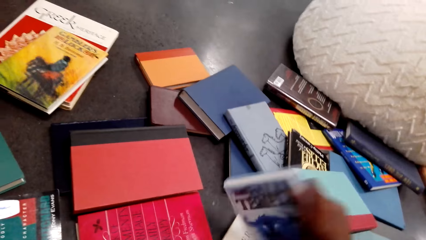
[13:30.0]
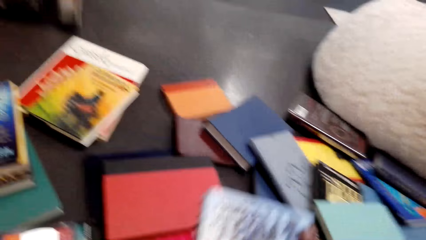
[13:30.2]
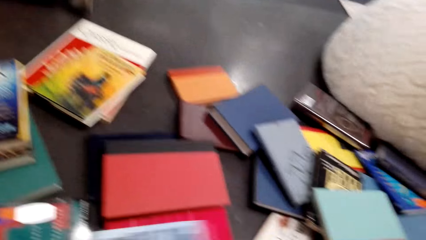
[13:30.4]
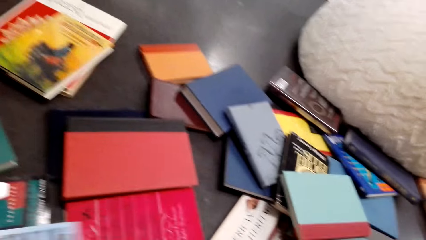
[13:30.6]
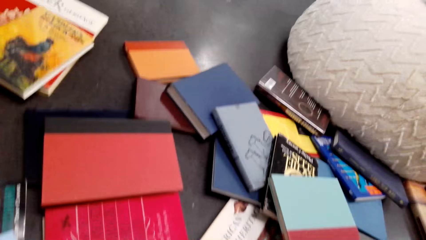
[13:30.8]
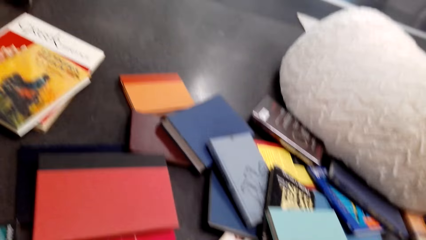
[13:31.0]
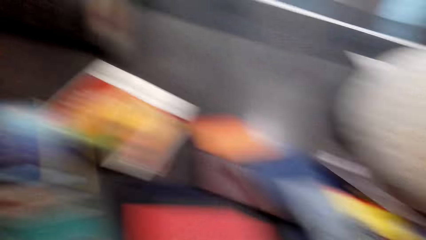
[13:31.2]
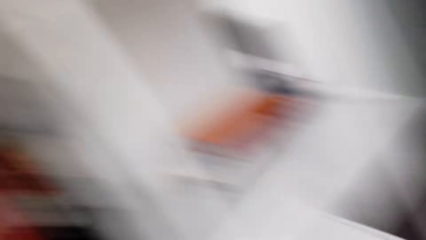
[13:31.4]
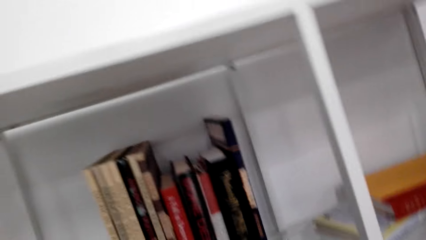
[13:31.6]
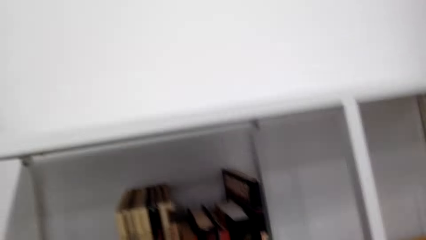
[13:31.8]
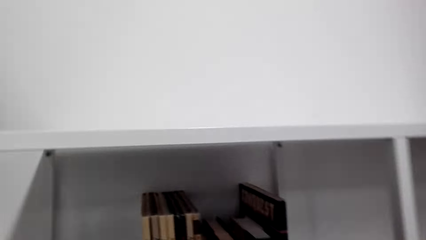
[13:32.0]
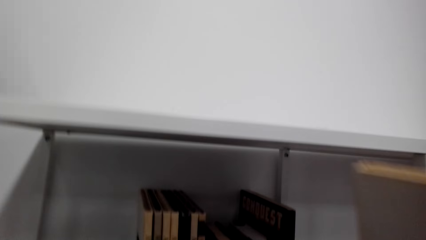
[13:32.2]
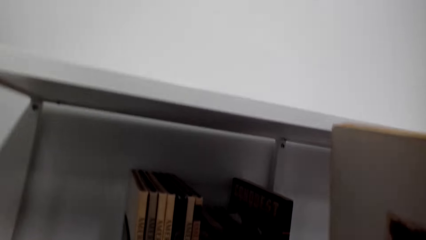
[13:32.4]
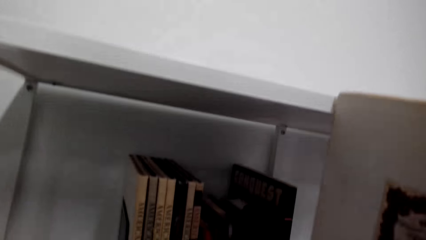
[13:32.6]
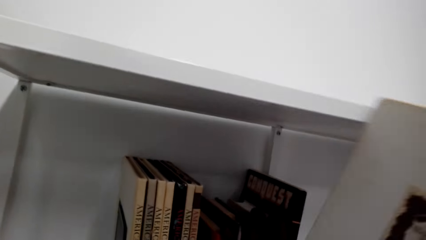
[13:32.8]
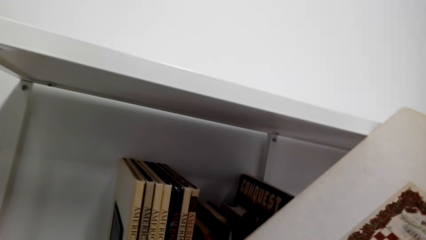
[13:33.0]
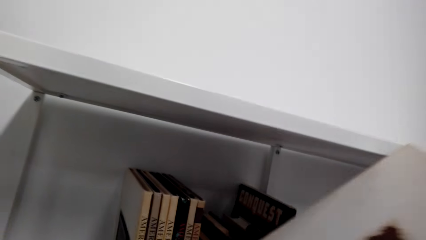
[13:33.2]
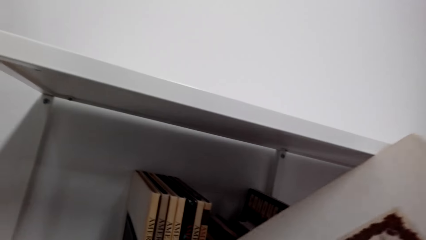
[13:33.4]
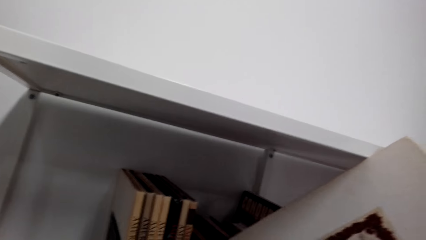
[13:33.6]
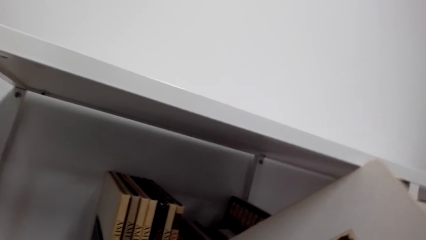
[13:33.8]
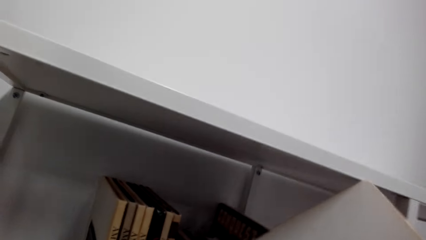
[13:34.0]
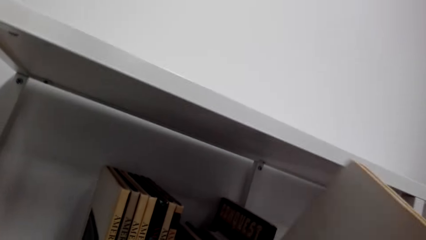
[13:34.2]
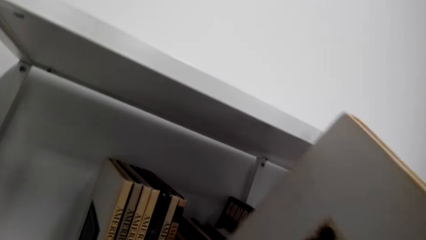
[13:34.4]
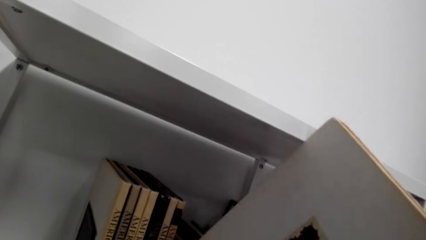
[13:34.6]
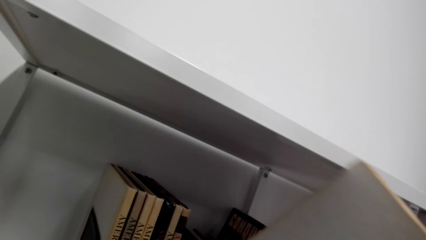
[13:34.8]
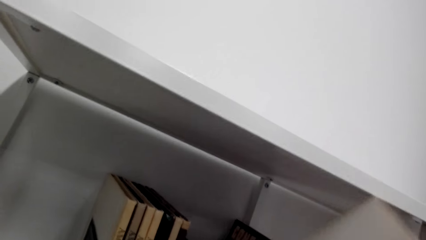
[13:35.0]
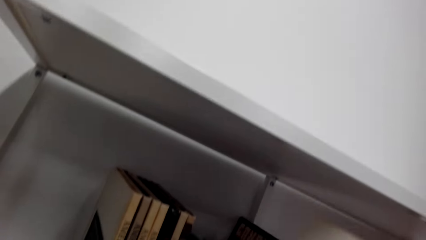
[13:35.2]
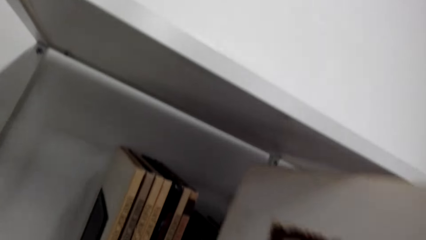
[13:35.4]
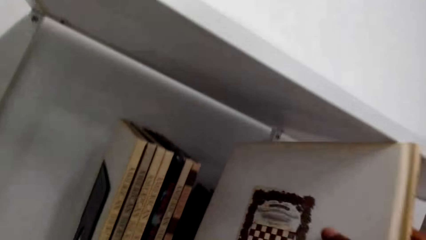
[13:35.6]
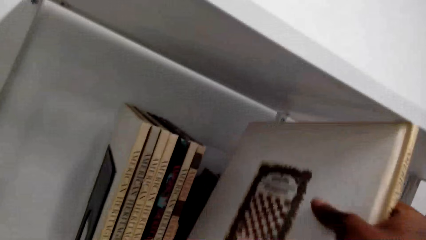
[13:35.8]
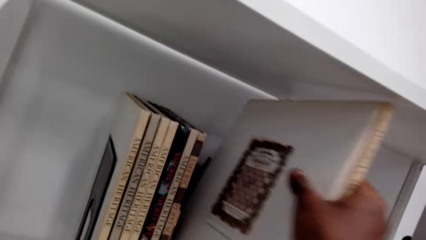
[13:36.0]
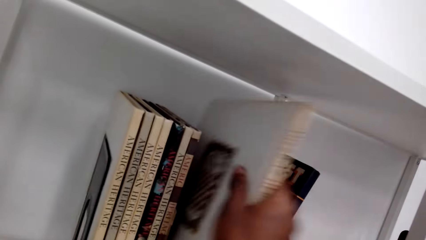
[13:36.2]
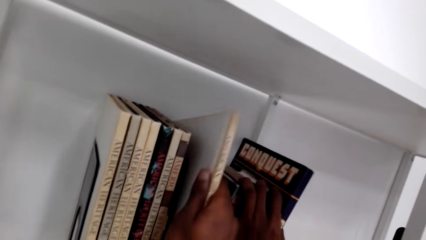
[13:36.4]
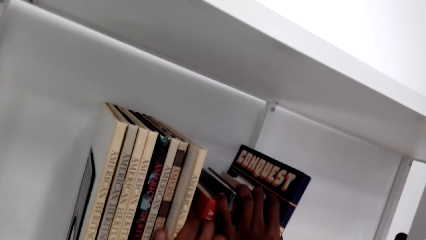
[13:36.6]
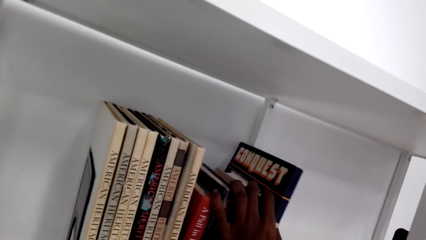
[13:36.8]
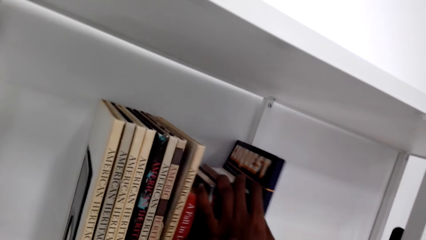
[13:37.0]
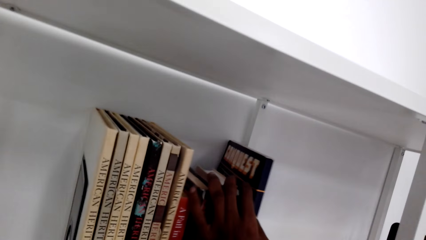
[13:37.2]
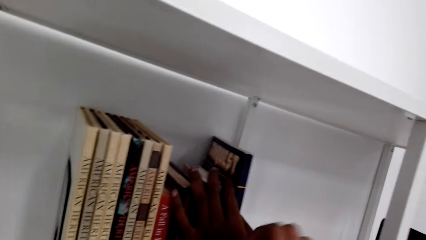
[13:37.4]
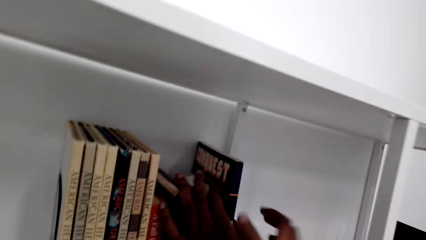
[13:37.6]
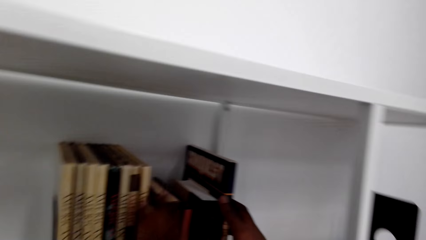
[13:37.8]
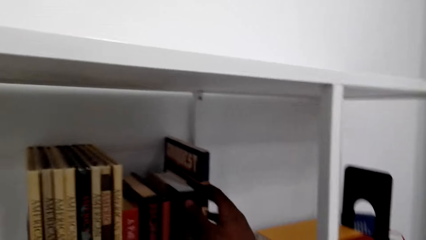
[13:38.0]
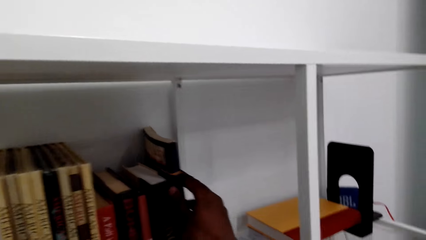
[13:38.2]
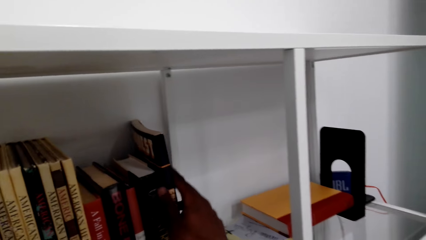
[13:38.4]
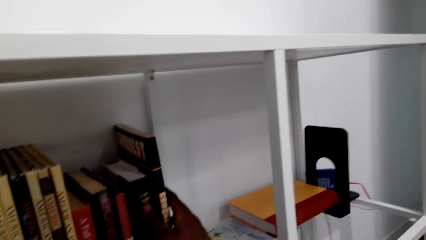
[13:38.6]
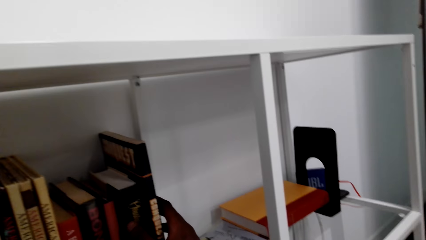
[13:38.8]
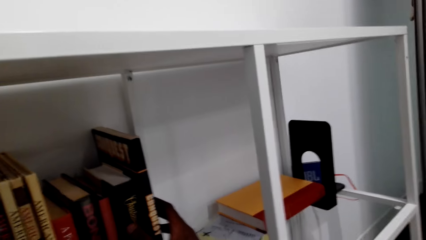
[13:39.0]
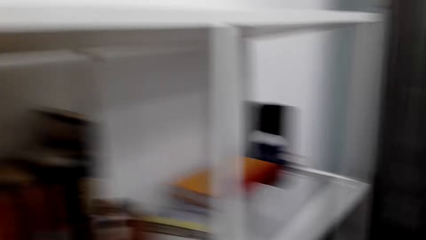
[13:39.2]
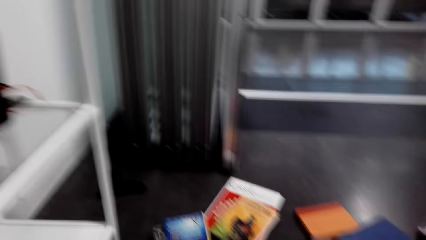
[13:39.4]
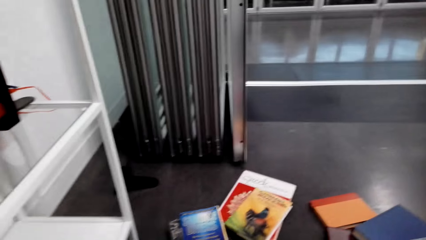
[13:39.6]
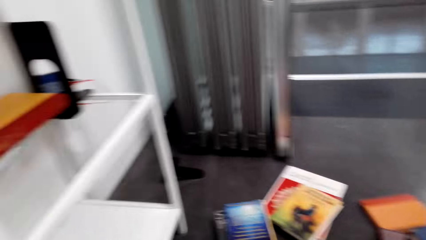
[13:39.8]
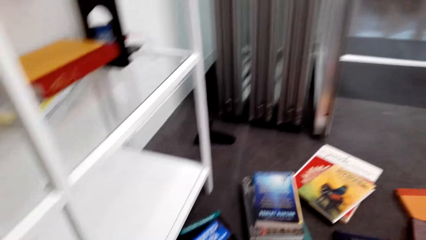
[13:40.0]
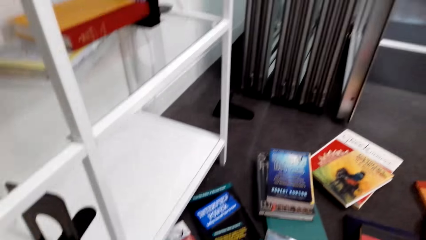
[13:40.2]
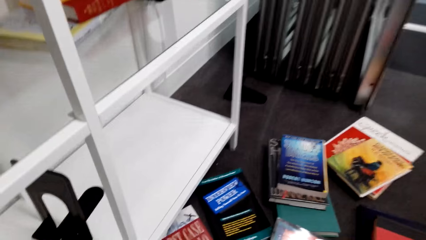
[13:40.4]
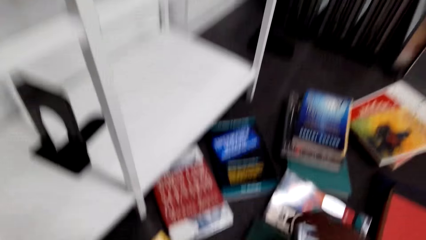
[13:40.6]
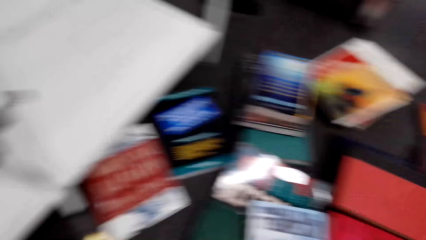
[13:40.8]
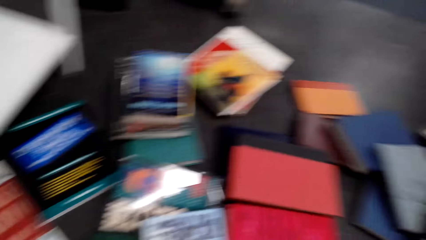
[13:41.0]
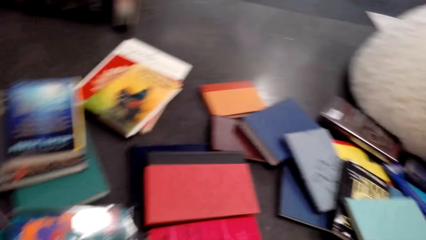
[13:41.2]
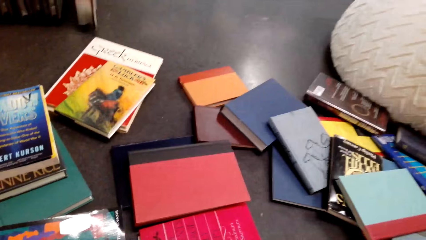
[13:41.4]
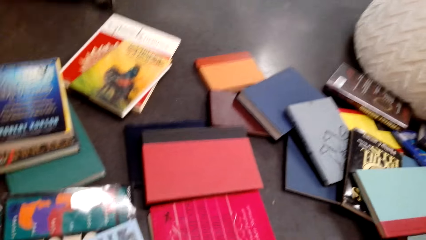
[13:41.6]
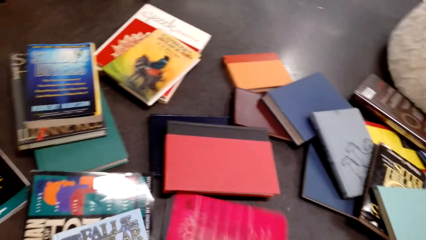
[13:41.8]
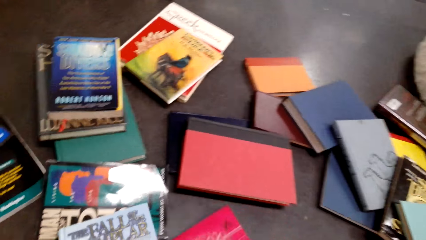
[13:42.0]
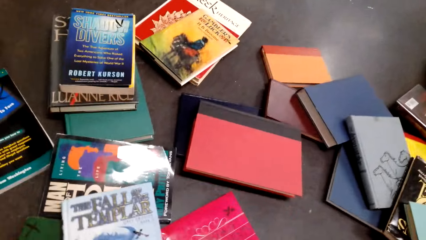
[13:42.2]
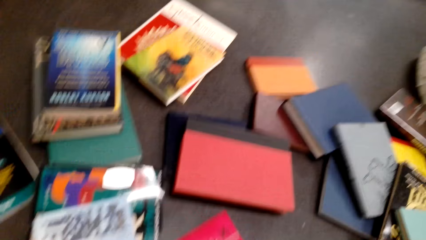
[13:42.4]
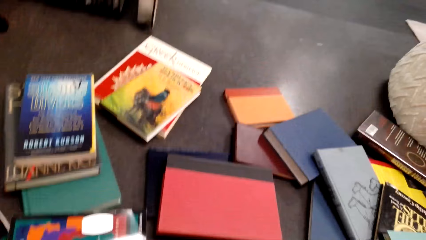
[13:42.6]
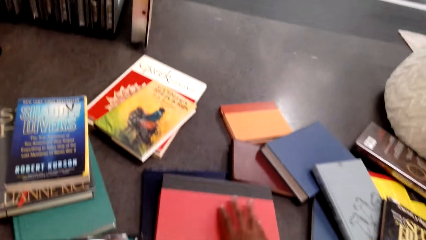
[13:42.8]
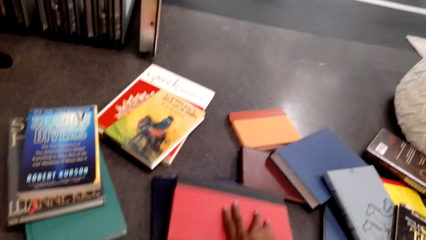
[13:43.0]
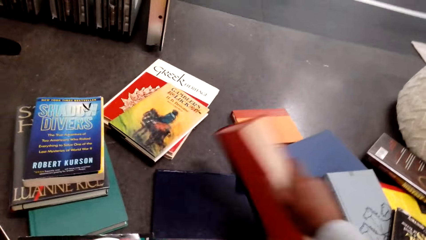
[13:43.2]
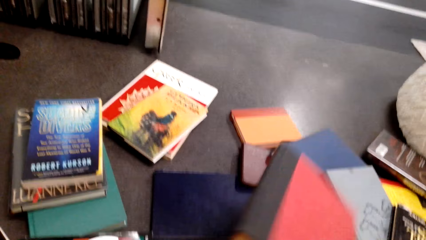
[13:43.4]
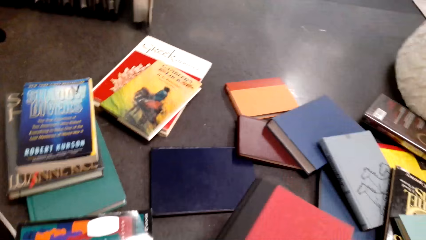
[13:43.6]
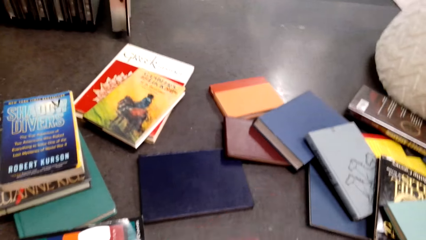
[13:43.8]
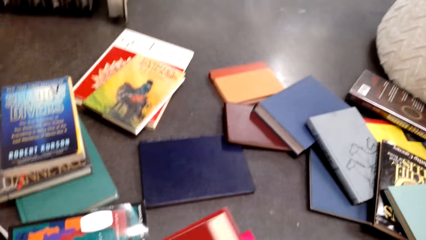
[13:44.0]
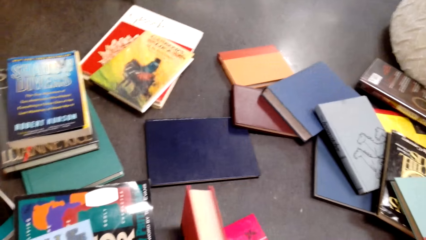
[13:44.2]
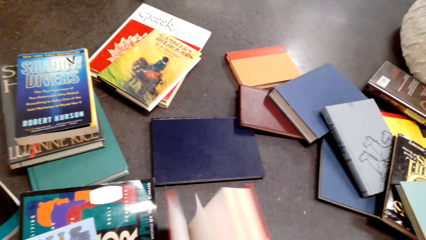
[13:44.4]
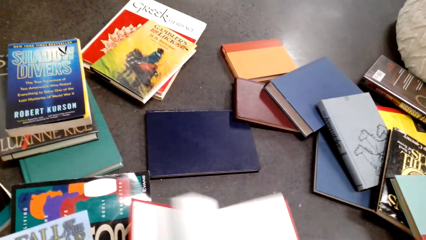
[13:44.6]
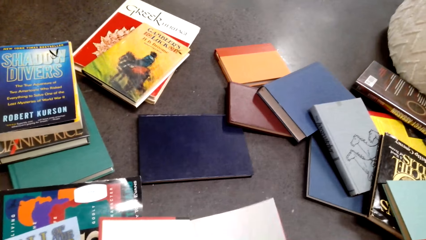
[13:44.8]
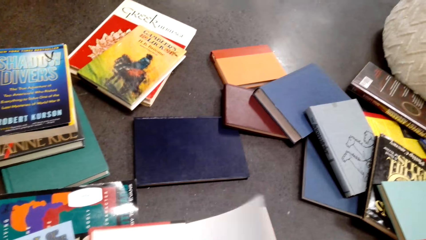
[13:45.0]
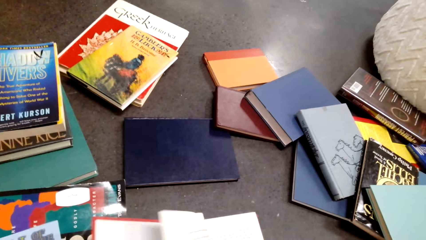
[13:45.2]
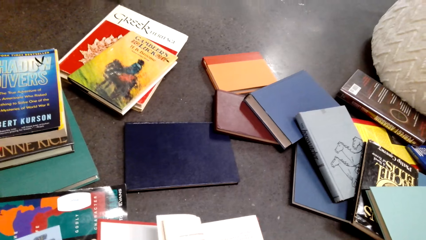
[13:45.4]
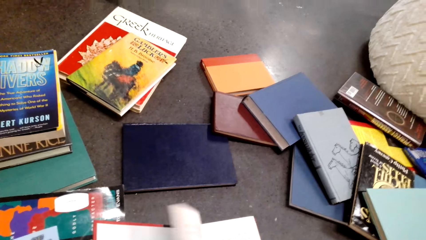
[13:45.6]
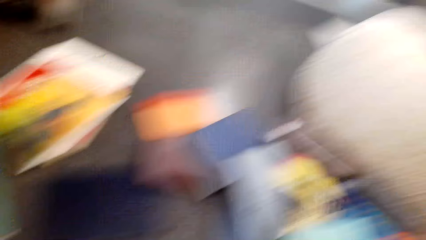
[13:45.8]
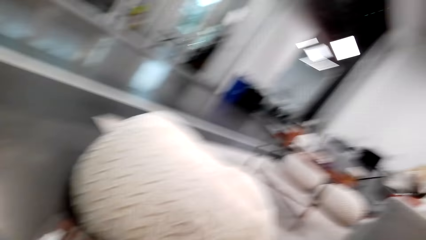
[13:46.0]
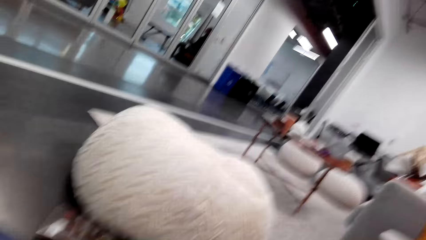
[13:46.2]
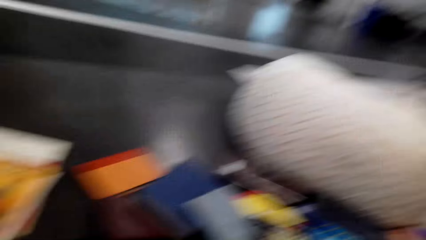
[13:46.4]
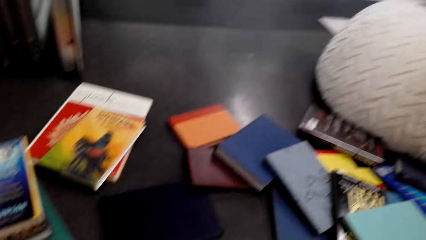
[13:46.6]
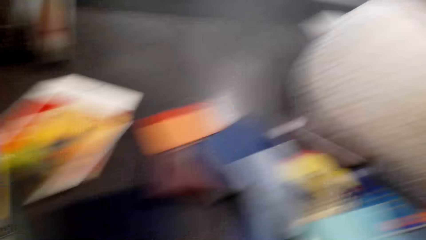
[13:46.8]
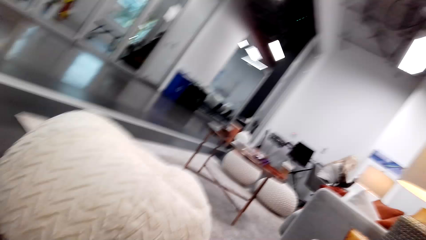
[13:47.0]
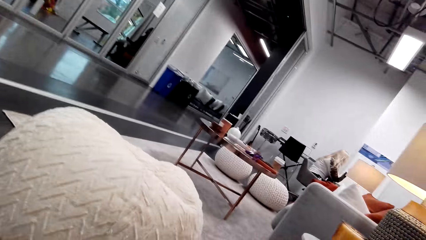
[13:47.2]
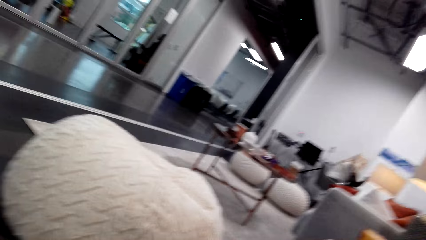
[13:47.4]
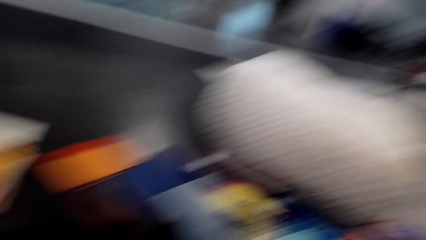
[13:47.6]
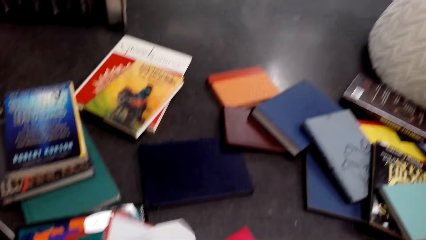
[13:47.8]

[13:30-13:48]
The camera wearer picks a book from the floor. They put the book on the shelf. They look for a book on the floor. They touch the books on the floor. They pick a book from the floor. They peruse the book. They open the book. They look around.
